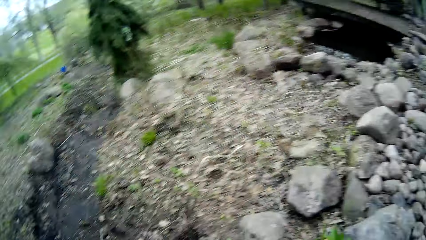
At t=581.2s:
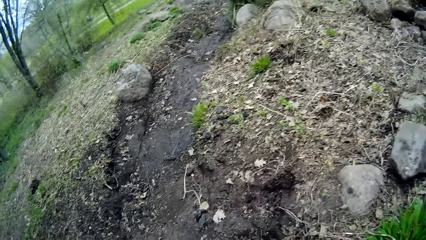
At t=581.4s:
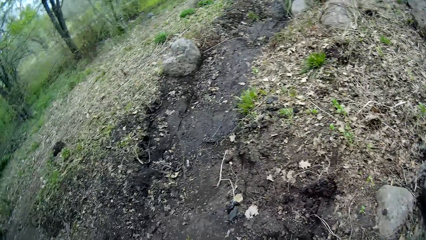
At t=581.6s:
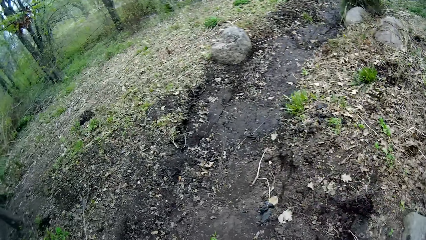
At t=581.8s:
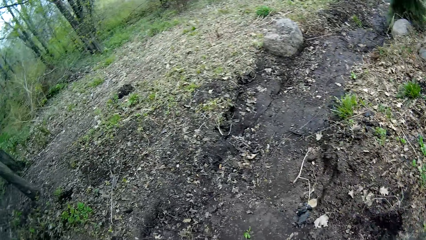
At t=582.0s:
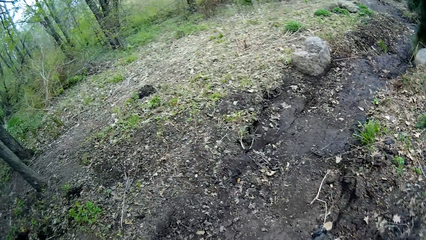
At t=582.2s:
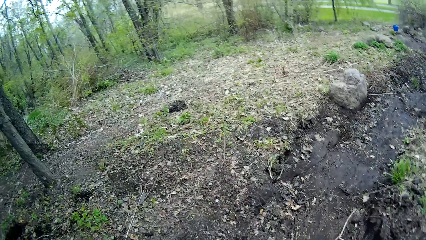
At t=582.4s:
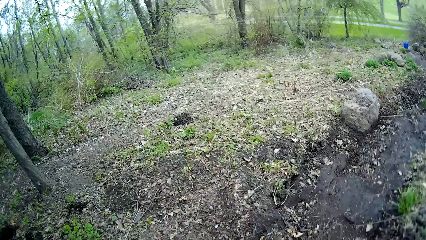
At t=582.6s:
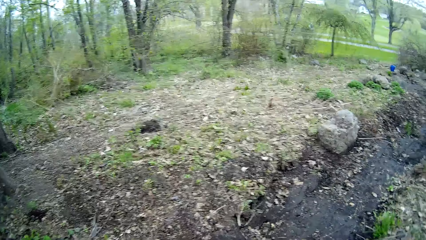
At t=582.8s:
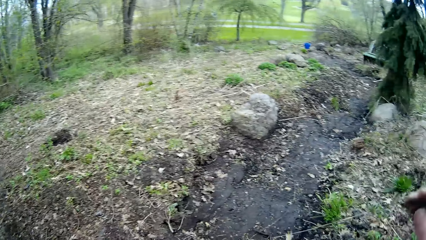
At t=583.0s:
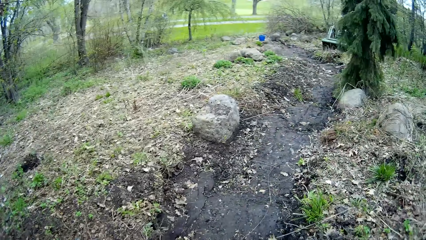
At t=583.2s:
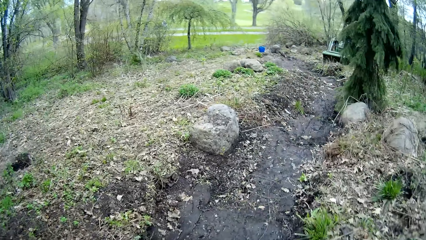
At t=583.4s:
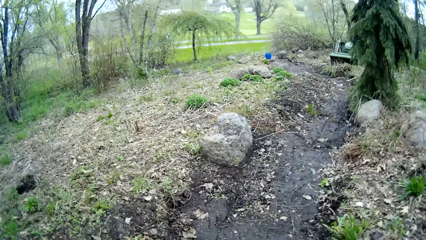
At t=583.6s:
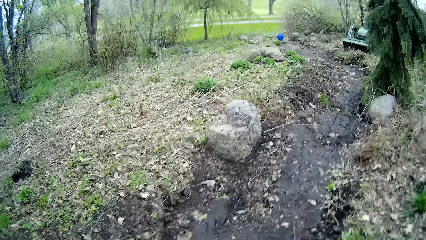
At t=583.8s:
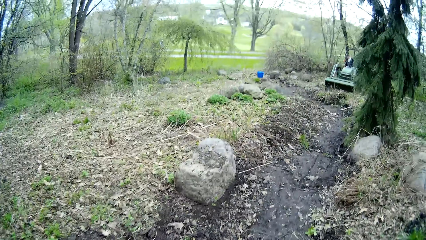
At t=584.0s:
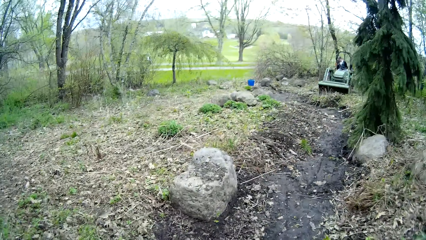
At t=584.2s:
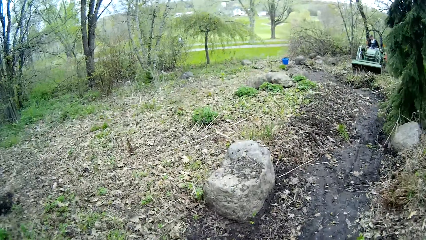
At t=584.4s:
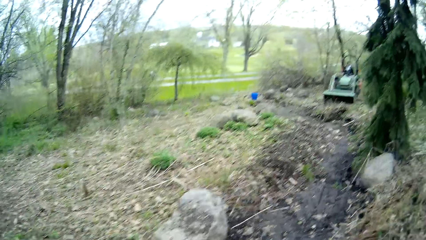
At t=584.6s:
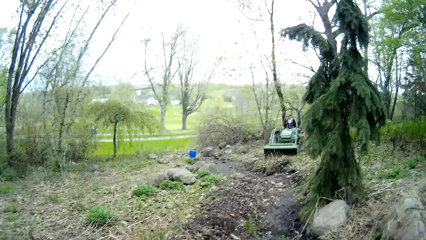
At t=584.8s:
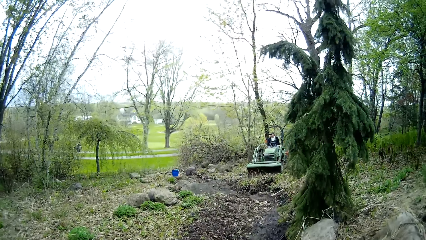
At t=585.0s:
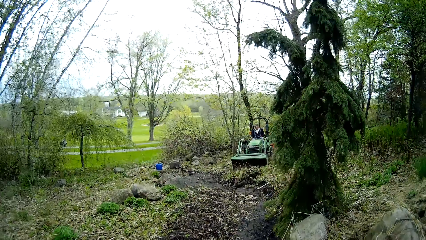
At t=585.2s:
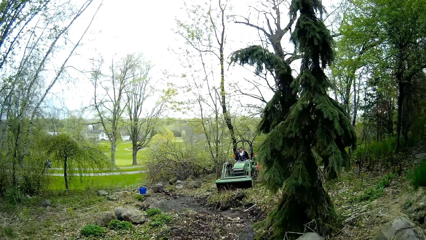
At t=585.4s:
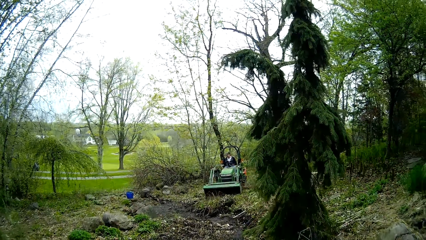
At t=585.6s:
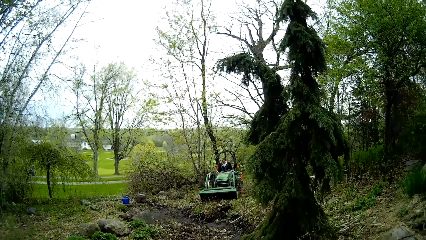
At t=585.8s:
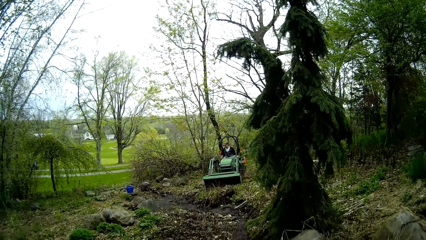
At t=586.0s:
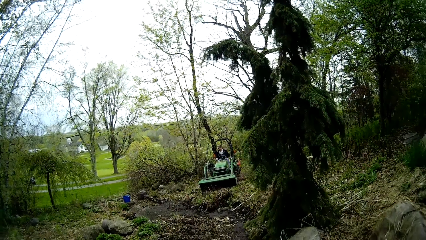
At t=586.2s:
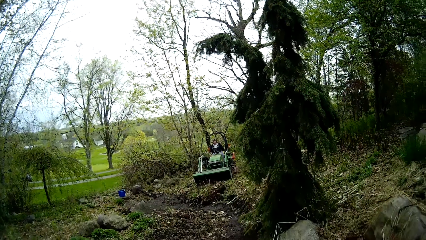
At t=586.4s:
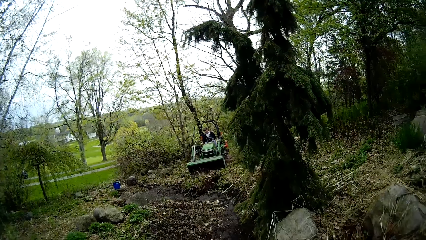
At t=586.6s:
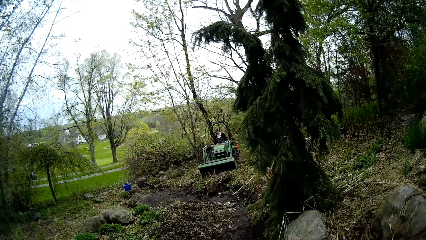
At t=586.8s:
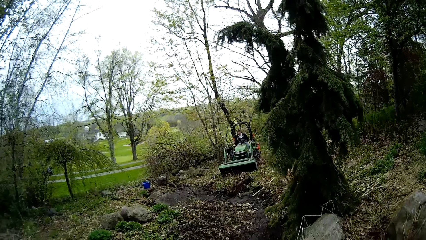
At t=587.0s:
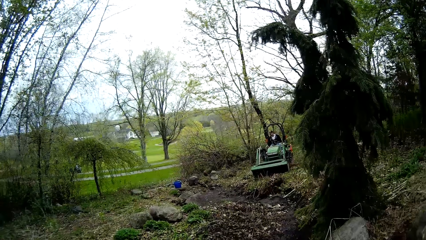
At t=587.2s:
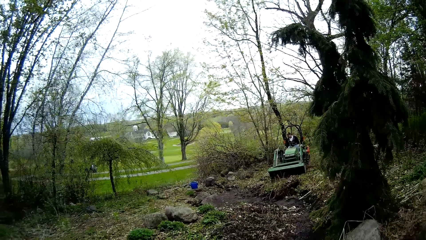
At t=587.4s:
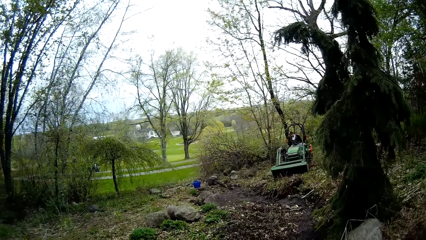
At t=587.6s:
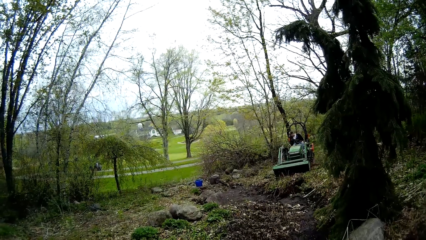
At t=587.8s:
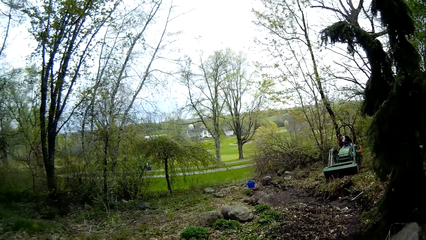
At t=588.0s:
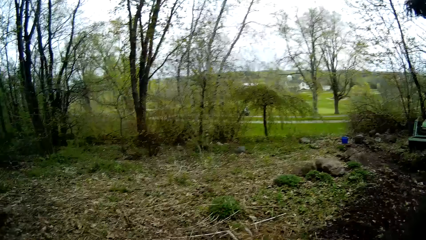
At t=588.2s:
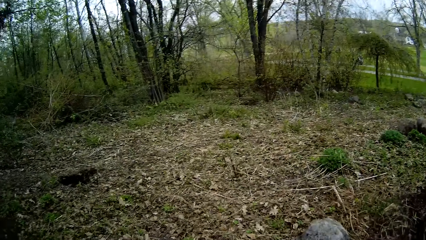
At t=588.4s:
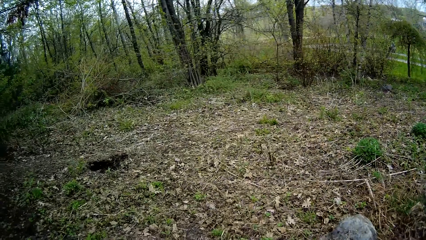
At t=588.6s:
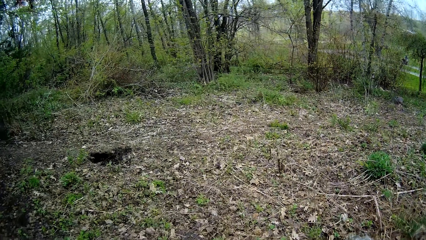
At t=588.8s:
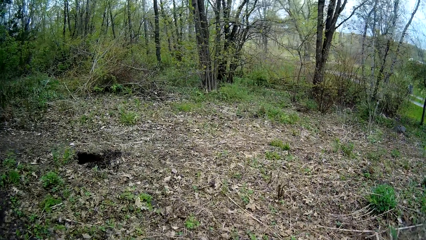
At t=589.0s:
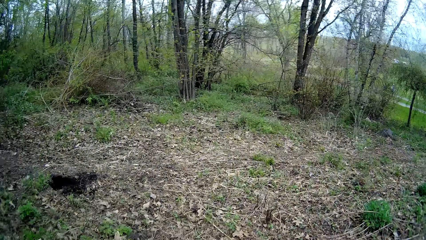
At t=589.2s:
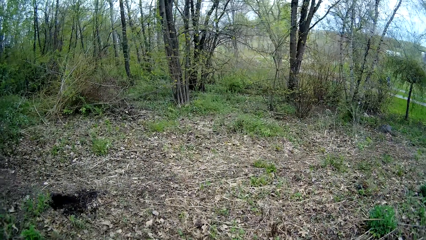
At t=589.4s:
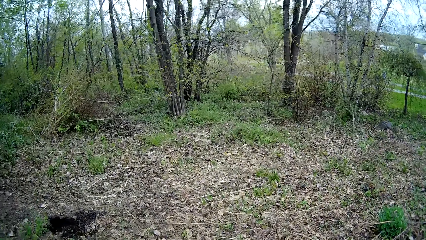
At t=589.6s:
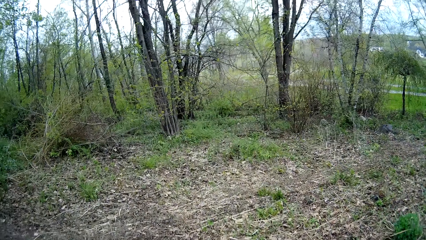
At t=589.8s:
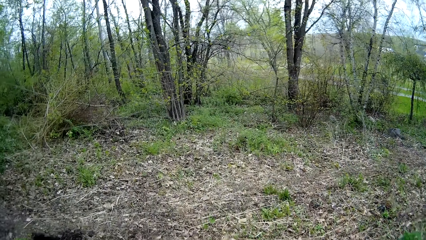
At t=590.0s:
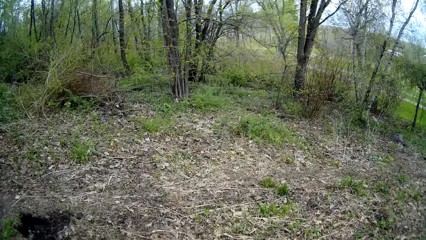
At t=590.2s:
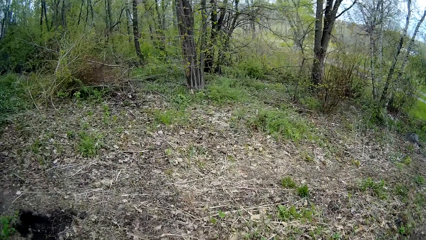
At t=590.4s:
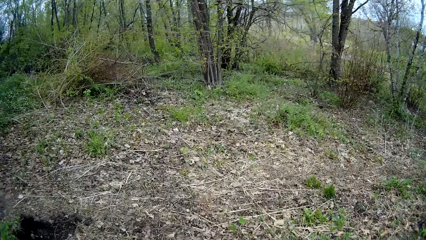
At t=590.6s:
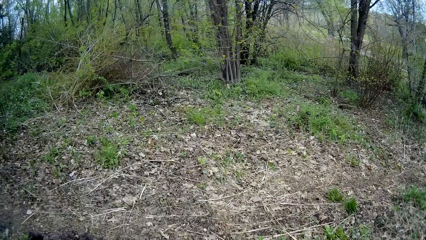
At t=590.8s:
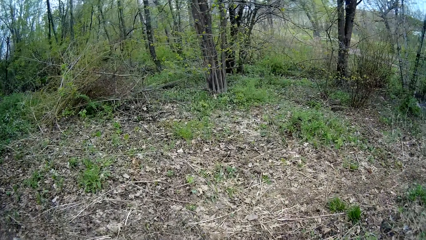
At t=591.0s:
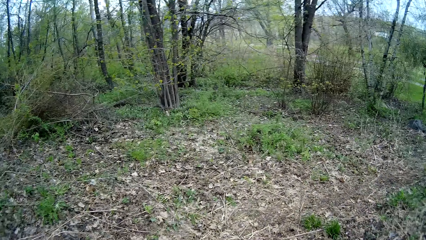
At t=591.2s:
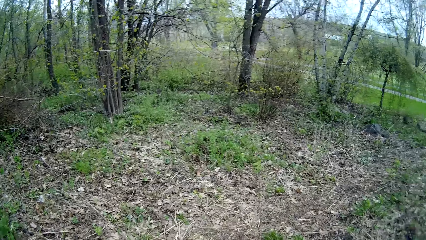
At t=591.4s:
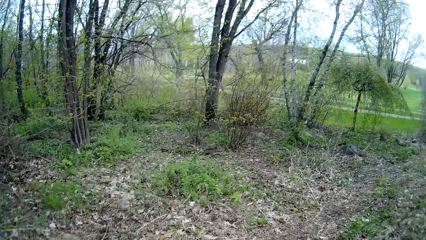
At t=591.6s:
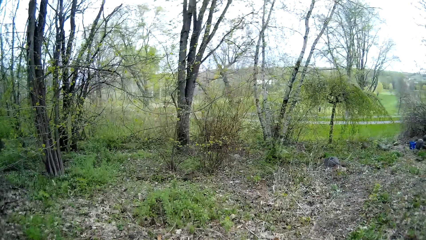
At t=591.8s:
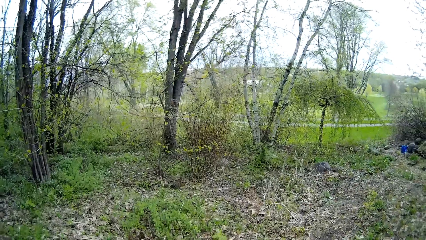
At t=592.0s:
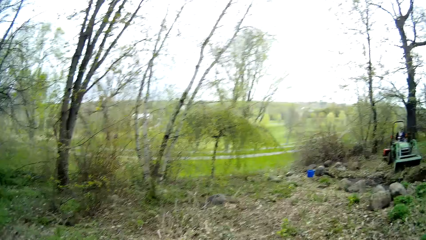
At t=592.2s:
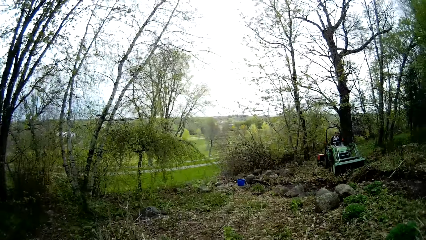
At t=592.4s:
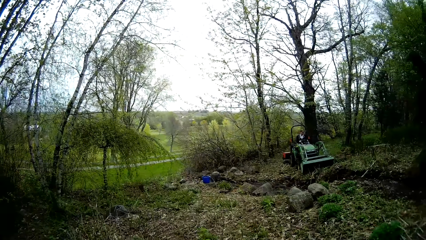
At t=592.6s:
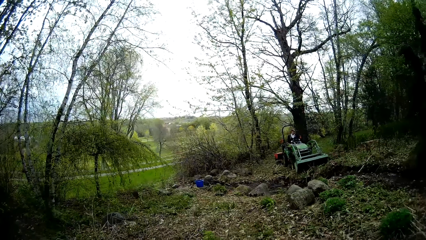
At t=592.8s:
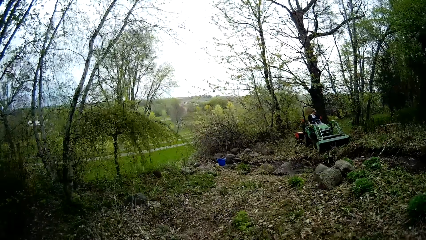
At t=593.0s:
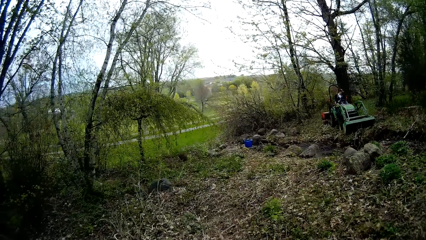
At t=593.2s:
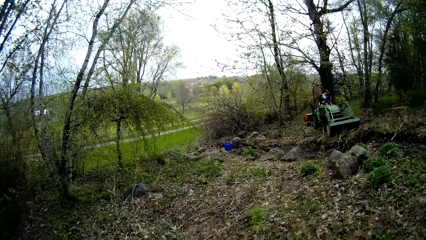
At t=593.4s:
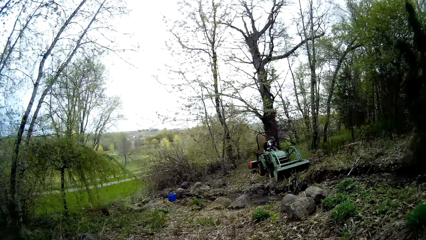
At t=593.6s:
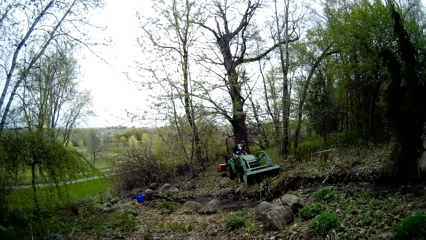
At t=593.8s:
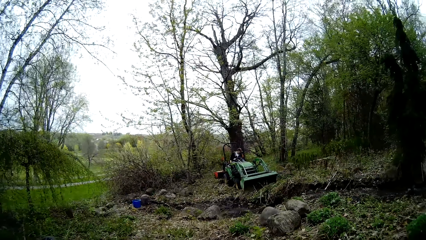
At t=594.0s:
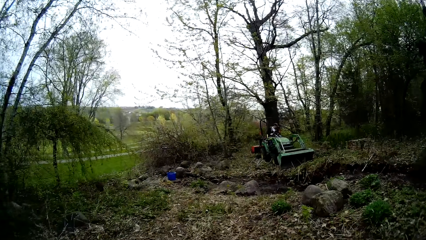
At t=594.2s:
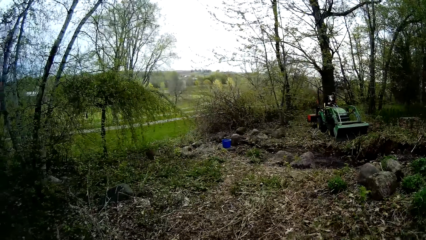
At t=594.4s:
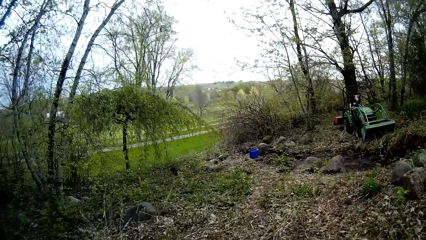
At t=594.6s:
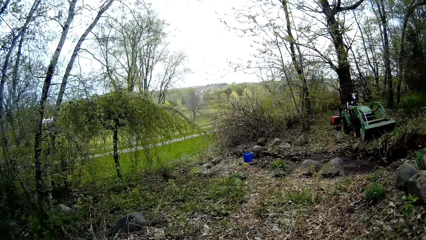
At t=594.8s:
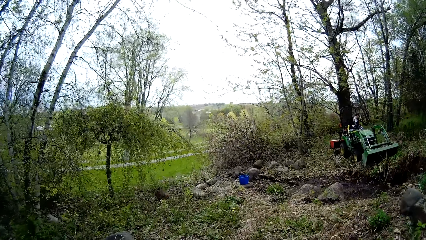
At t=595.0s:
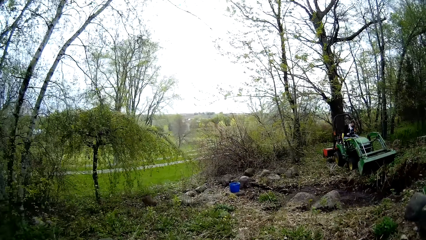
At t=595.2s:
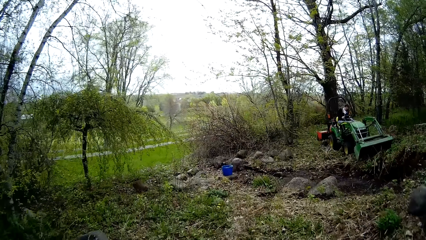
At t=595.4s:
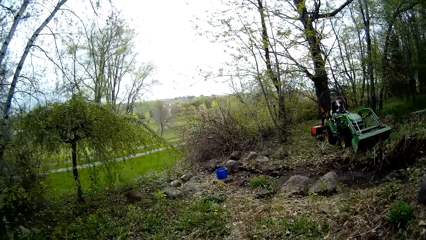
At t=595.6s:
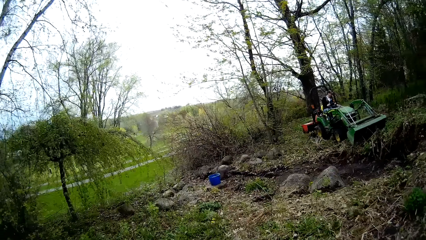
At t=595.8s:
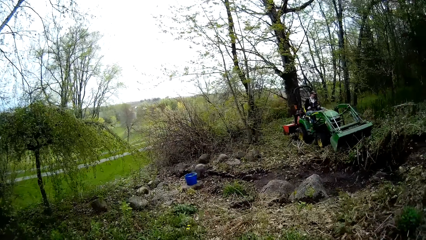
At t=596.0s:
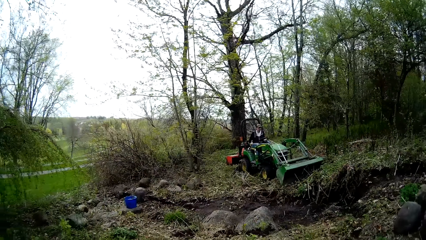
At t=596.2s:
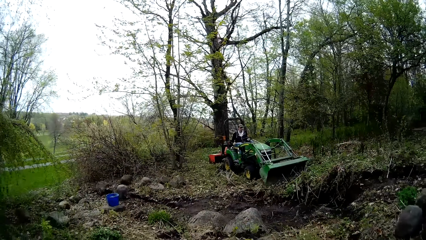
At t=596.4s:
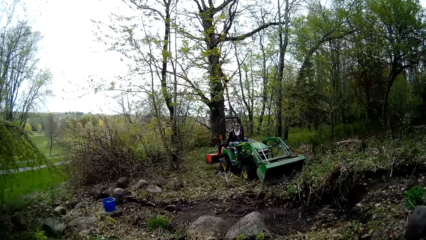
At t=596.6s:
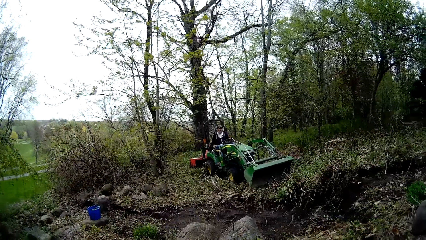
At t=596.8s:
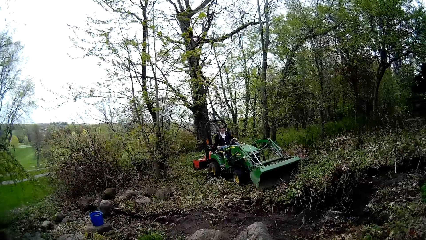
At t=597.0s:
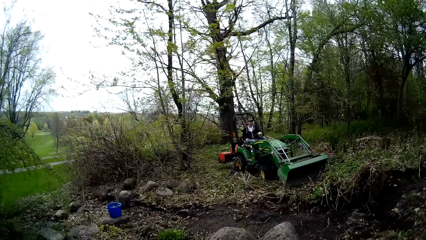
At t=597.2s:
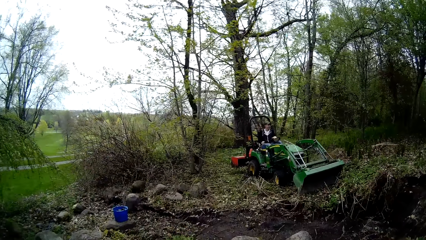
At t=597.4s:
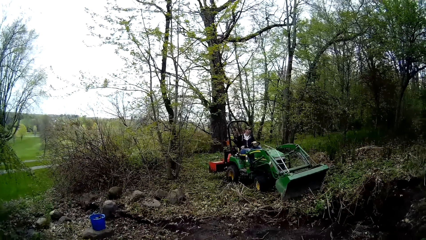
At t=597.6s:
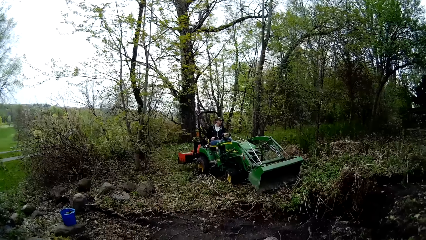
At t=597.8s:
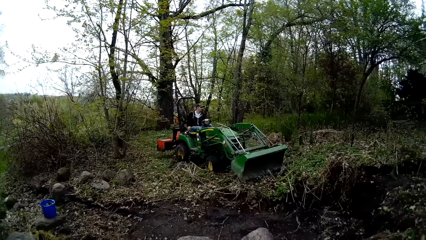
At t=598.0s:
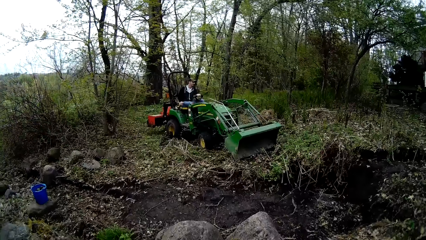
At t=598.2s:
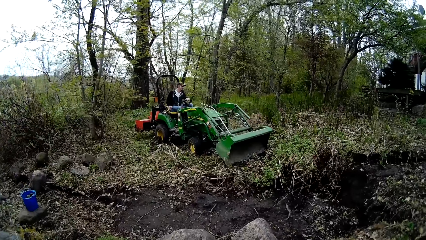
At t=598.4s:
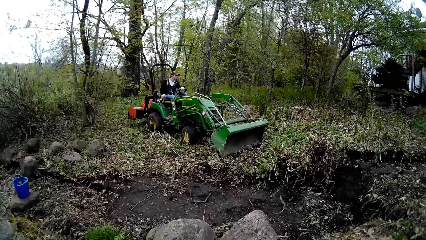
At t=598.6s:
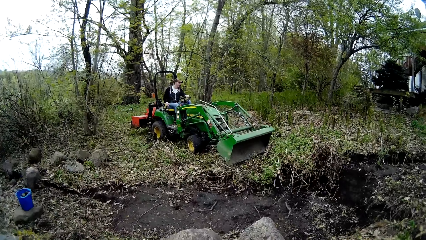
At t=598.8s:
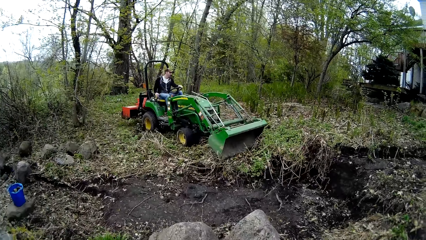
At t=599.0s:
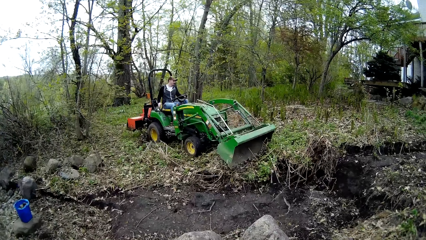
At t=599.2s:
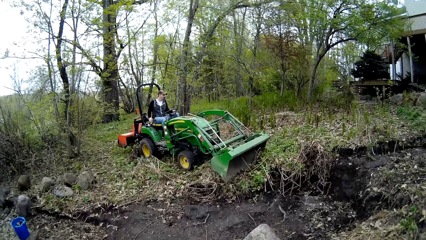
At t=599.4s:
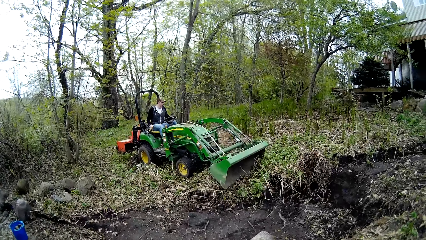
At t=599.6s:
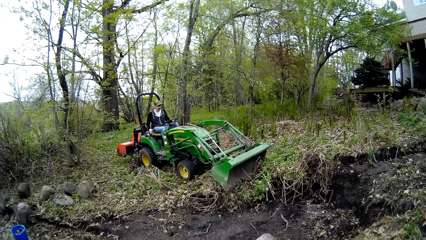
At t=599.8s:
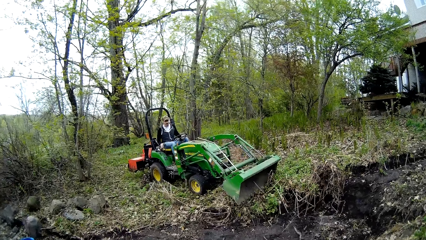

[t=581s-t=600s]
The camera wearer looks around. They walk around. They look around. A man bends aside. The camera wearer walks towards a blue bucket on a rock. The man rides a brush mower.
